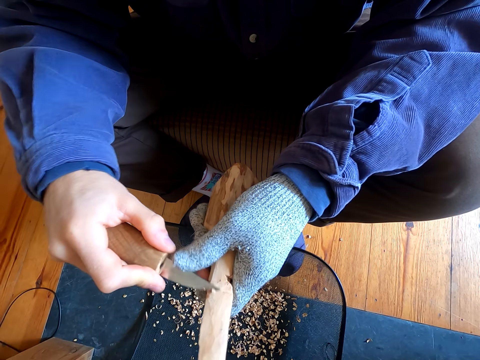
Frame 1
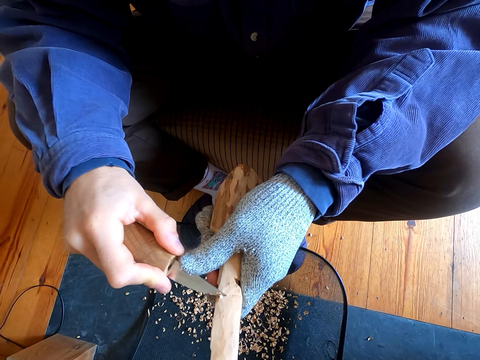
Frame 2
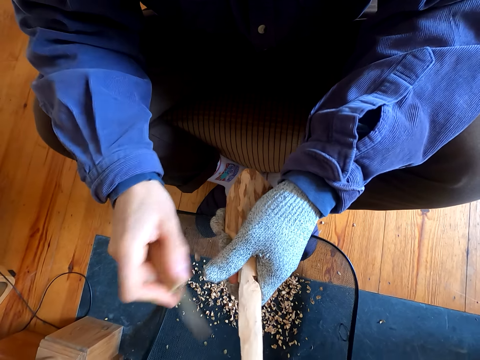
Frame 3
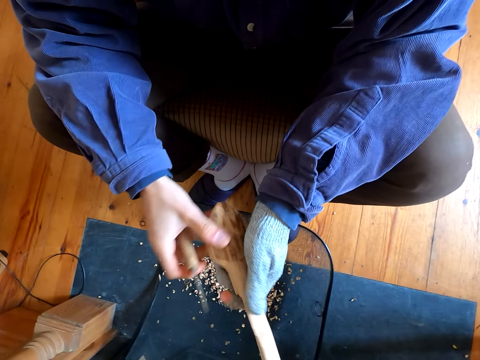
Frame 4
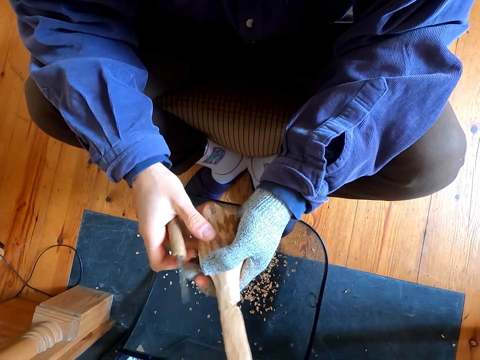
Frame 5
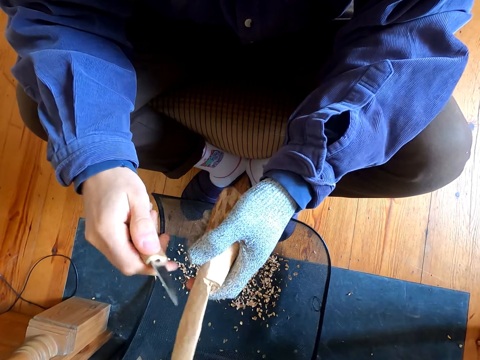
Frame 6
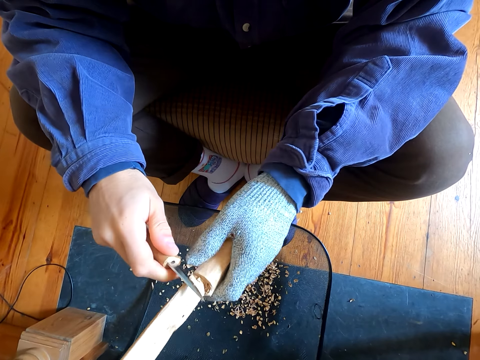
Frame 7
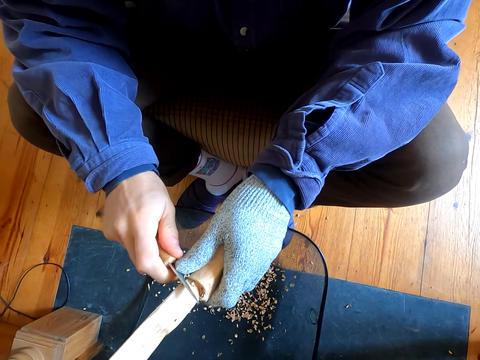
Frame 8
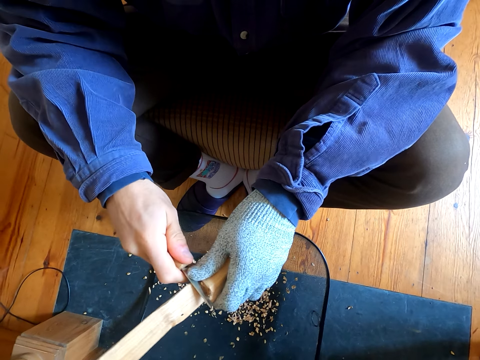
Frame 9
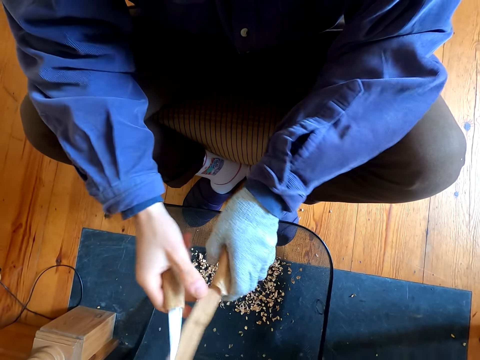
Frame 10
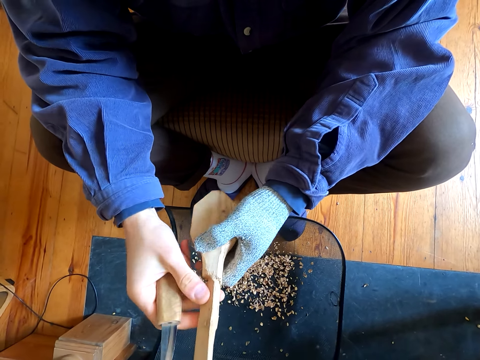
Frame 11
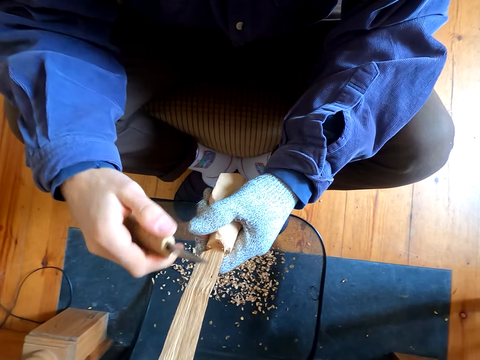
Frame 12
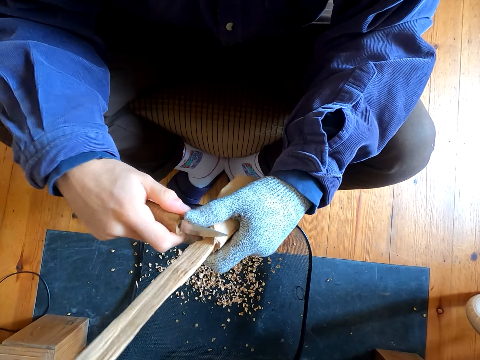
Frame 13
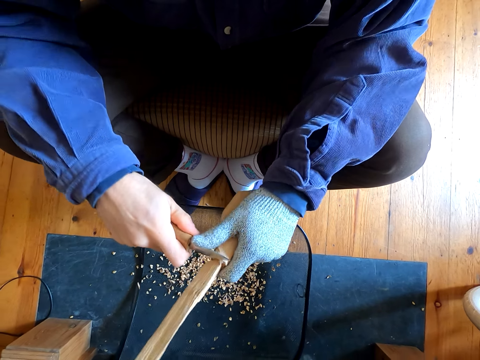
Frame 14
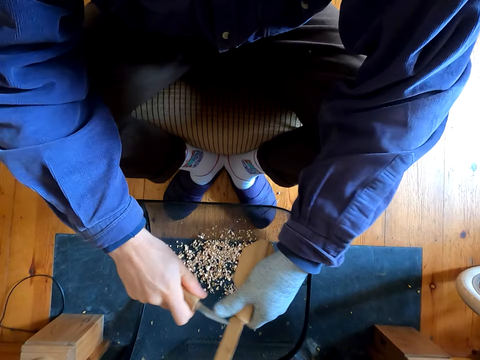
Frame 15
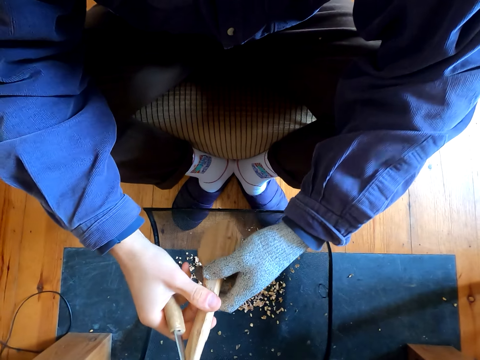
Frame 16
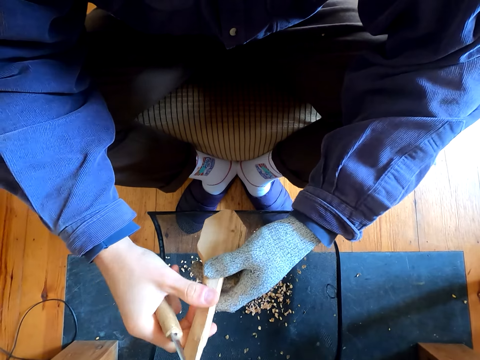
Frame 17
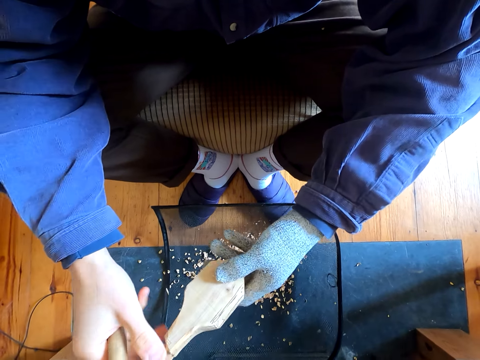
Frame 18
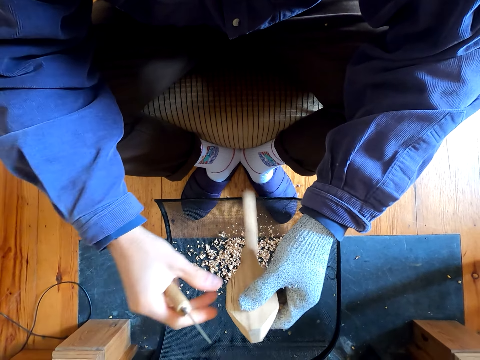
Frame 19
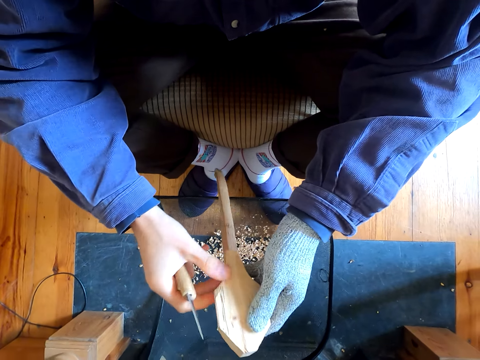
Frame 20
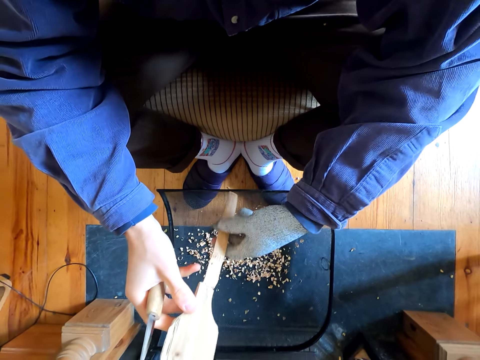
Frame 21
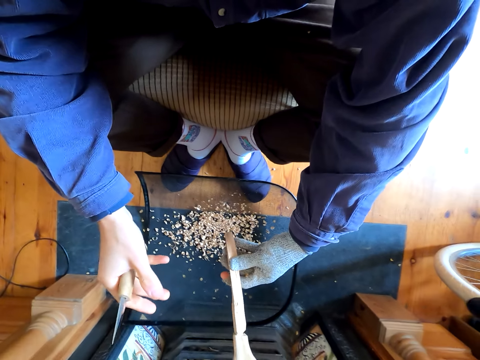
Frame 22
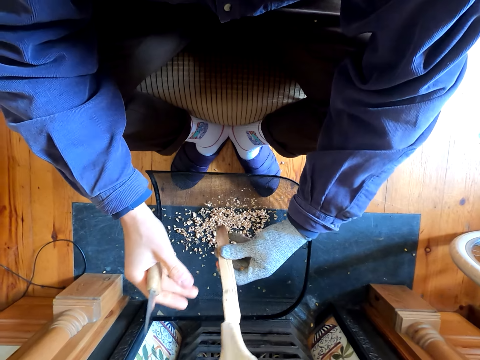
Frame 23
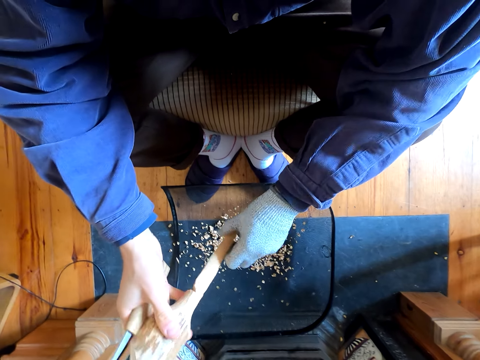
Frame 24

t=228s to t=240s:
The camera wearer carves the wood with the knife. They wipe the wood and turn the wood.

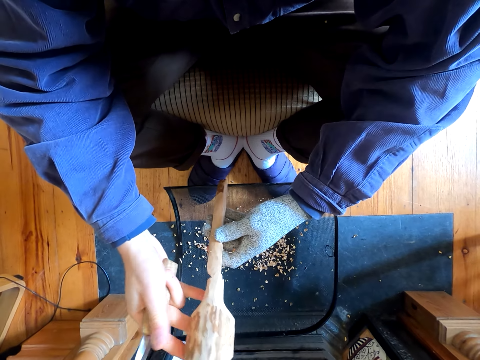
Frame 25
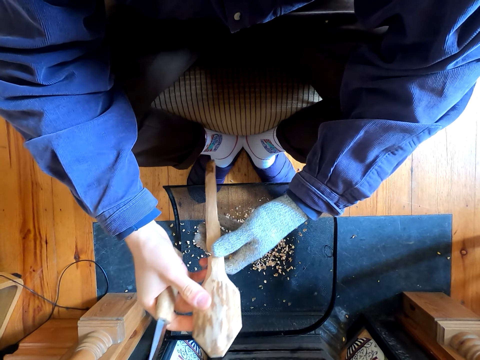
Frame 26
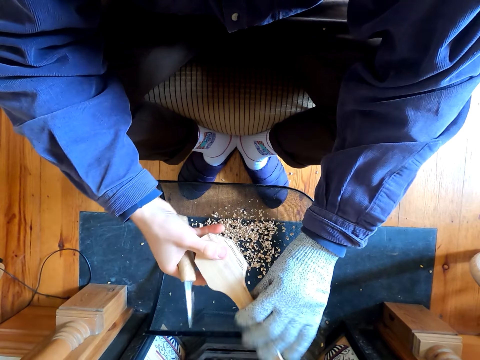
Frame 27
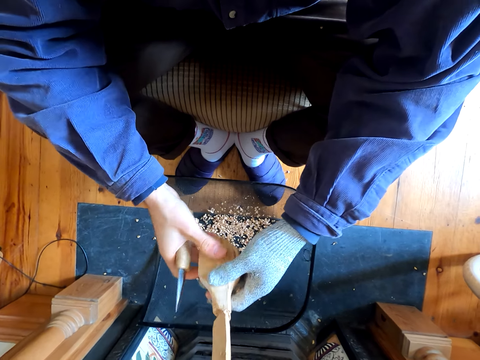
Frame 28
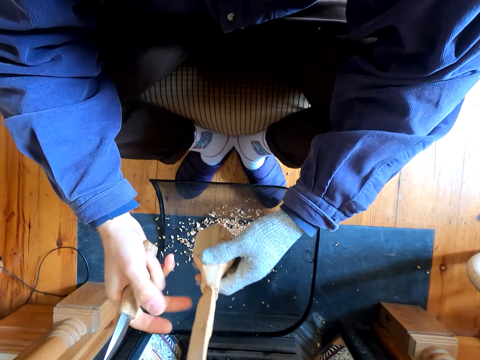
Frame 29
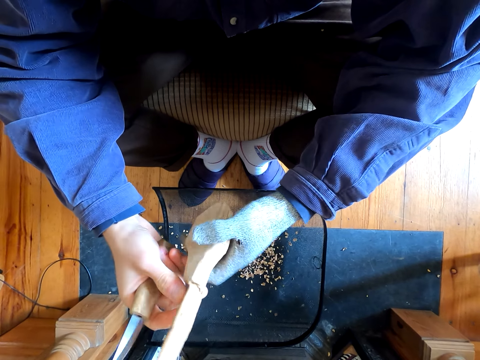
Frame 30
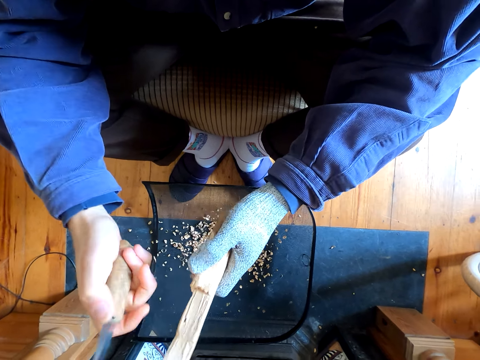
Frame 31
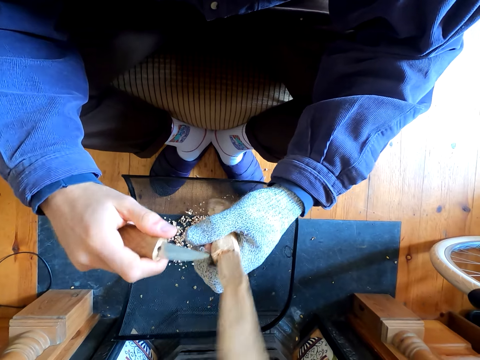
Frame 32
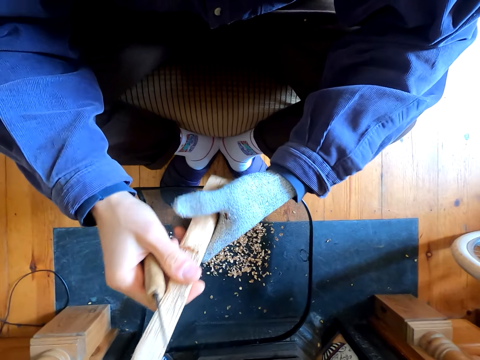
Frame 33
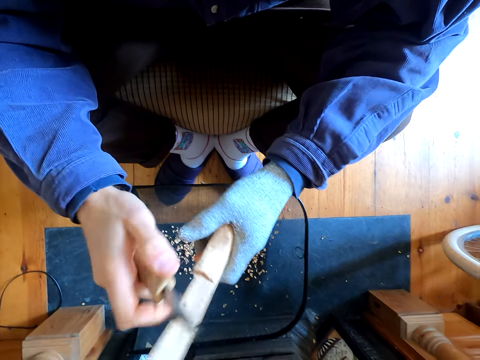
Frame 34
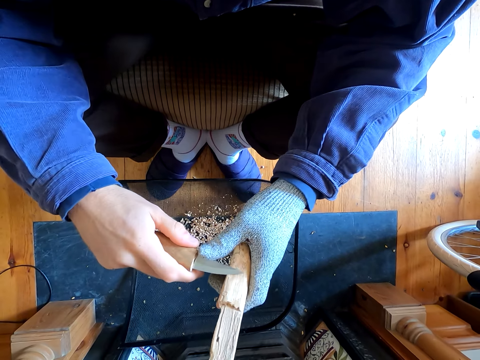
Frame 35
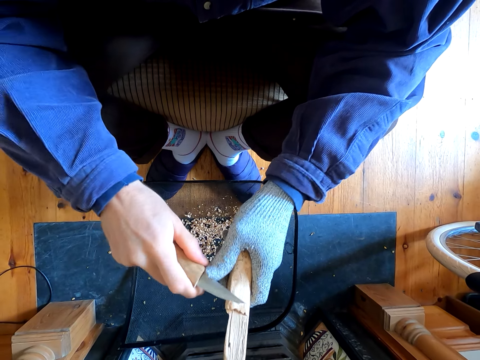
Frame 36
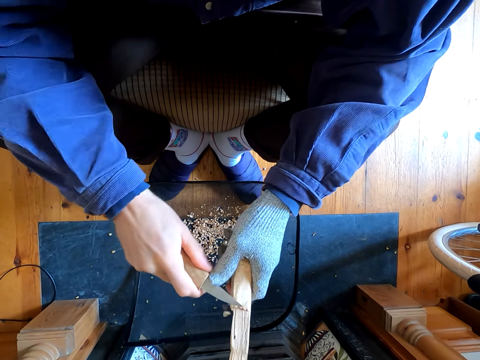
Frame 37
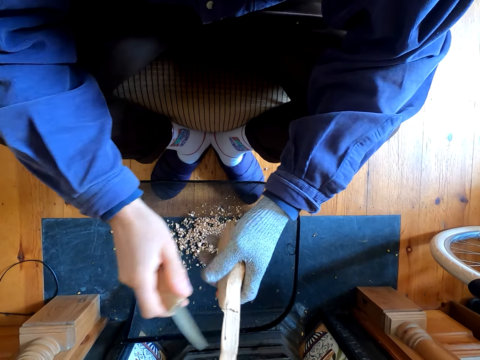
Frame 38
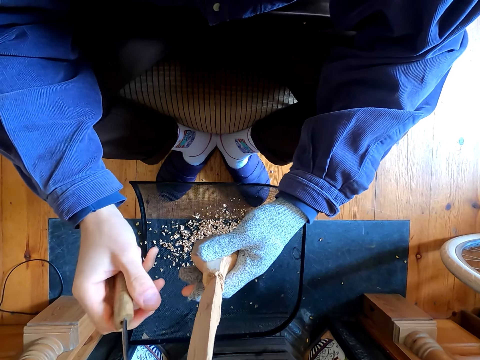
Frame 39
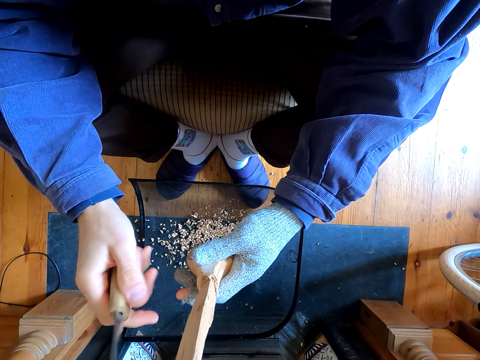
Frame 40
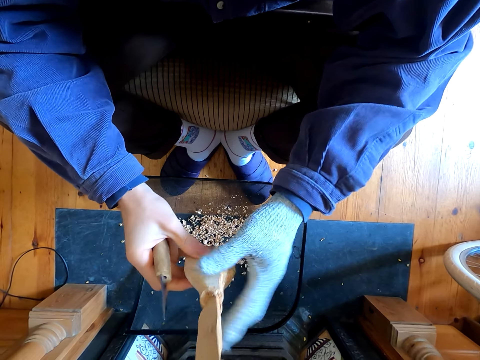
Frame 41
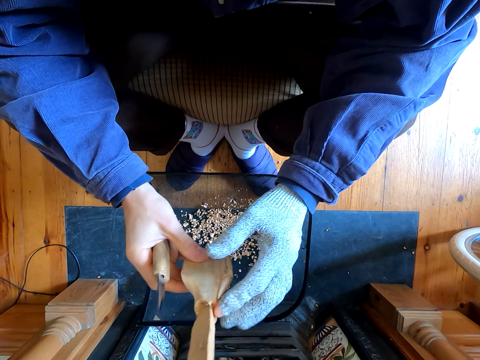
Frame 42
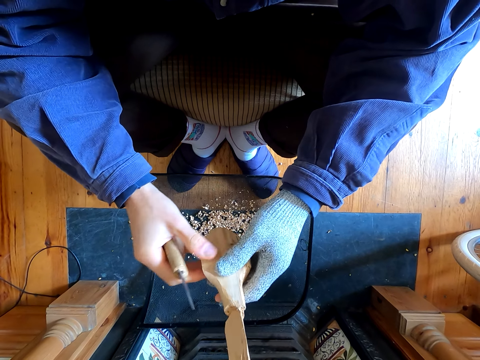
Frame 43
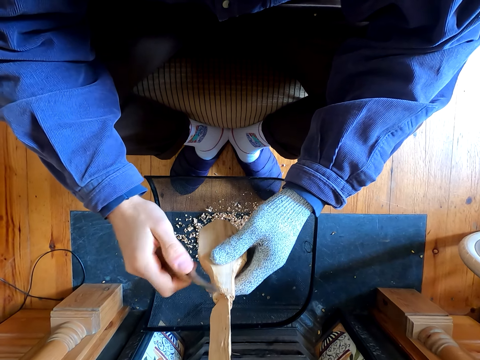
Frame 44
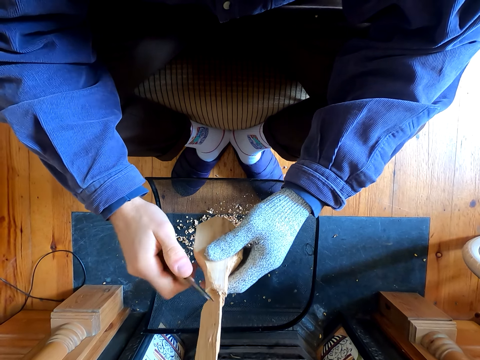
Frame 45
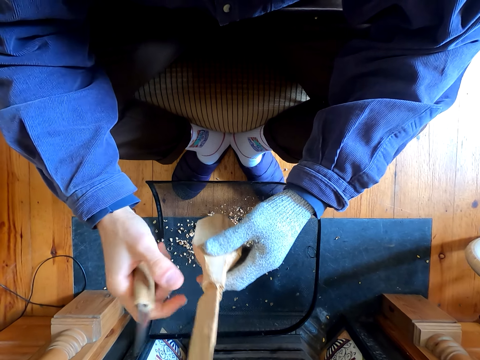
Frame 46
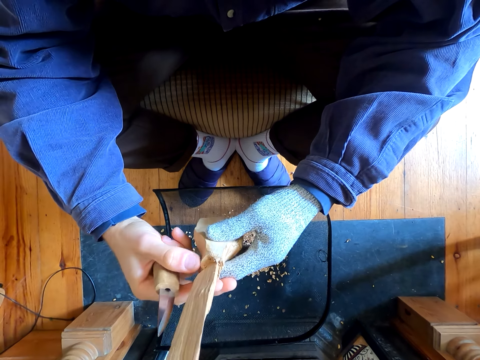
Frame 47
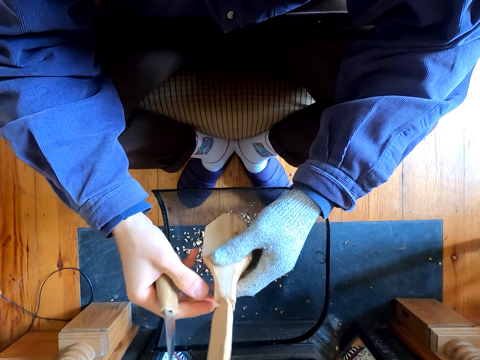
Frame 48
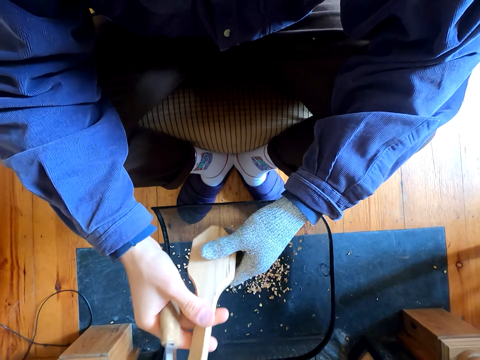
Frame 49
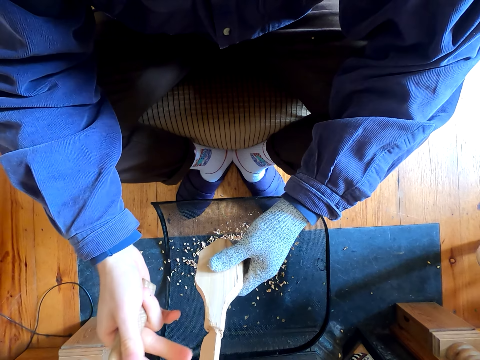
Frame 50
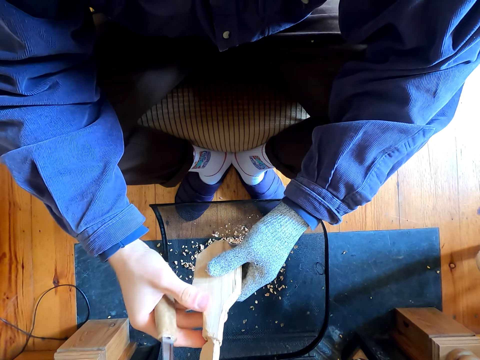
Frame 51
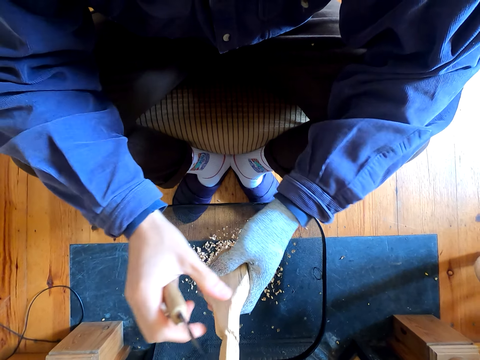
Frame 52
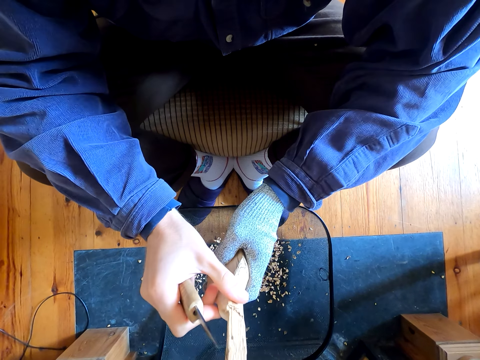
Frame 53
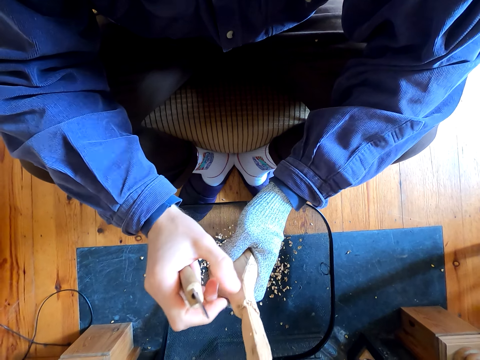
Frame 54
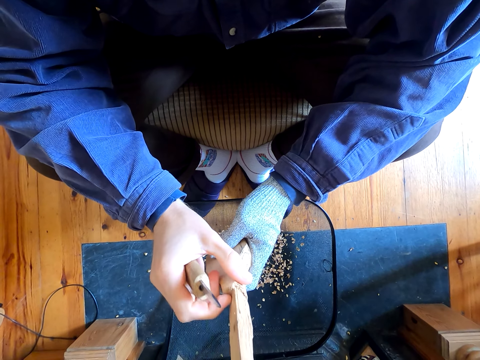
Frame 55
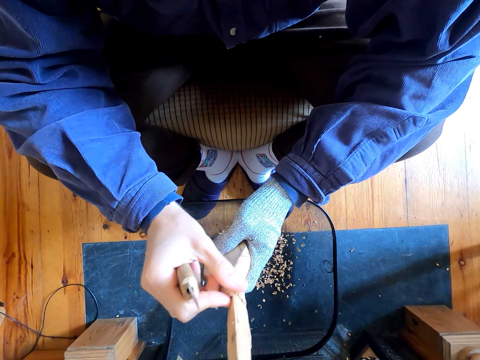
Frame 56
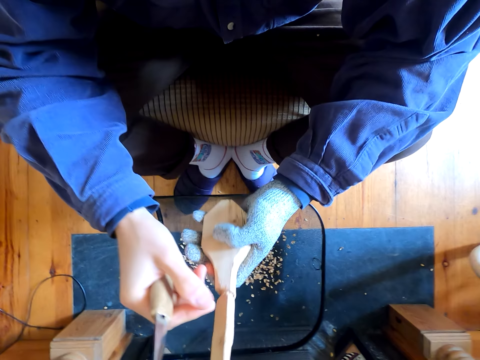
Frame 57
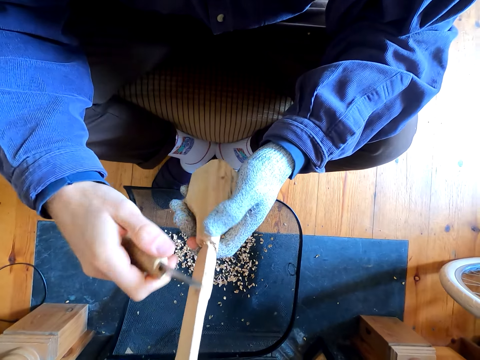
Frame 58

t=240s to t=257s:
The camera wearer turns the wood. They carve the wood with the knife. They stare at the wood. They hit the wood with the dagger knife. They turn the wood. They wipe the wood.
